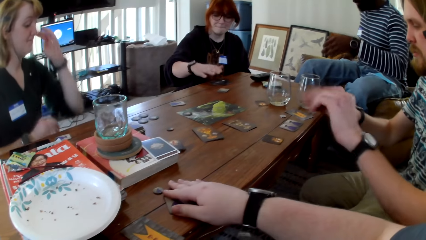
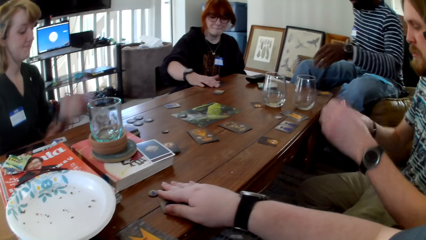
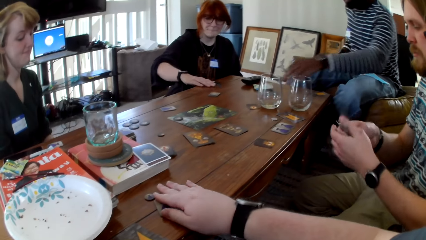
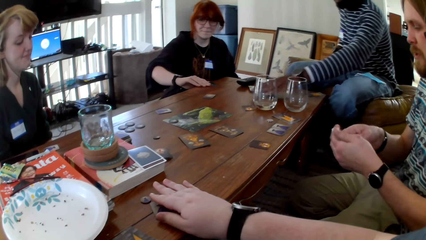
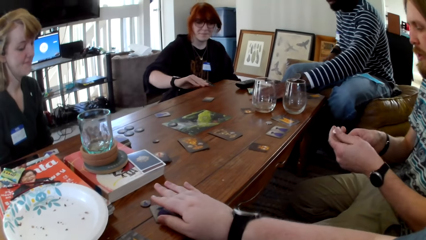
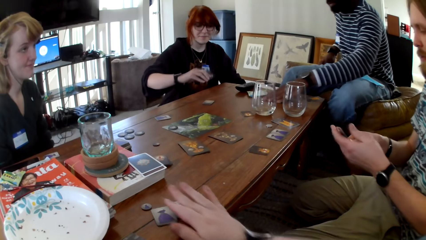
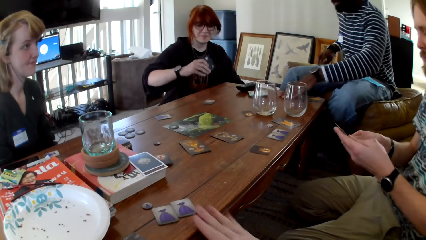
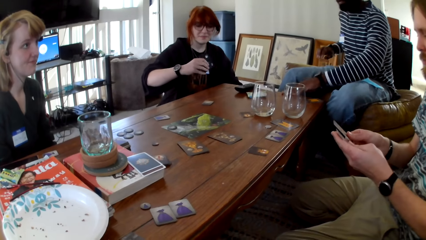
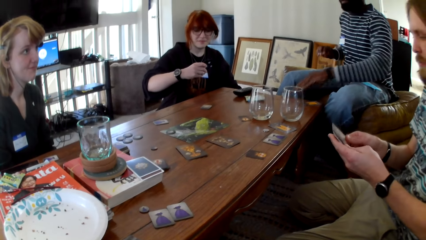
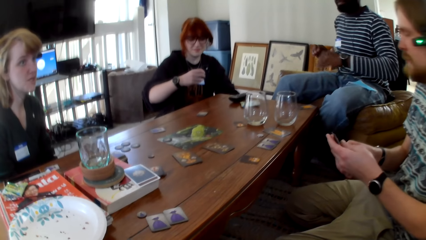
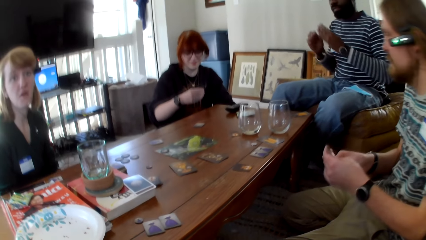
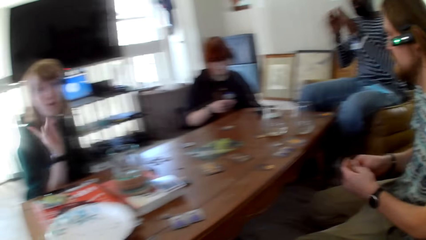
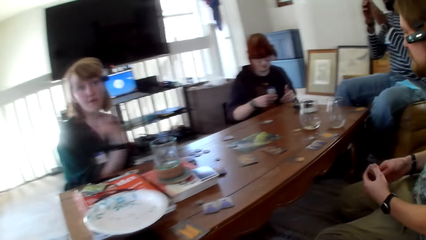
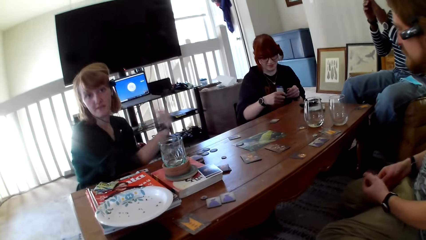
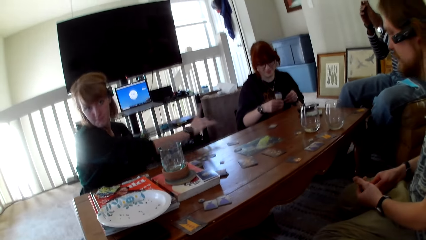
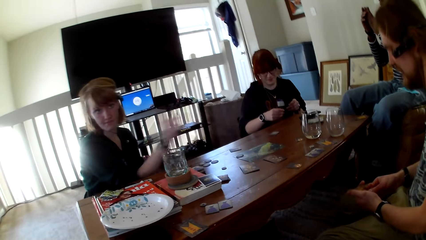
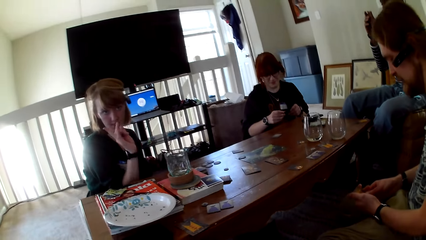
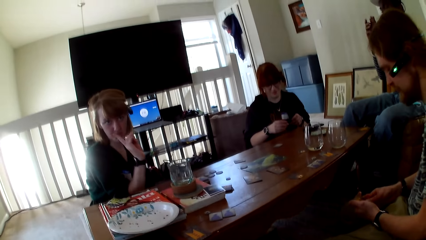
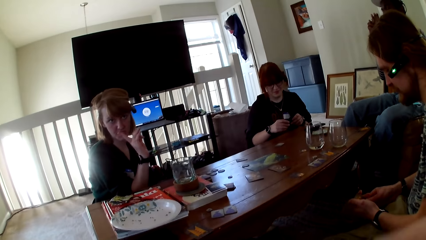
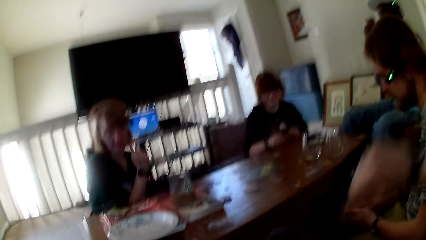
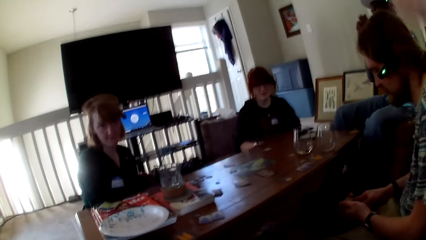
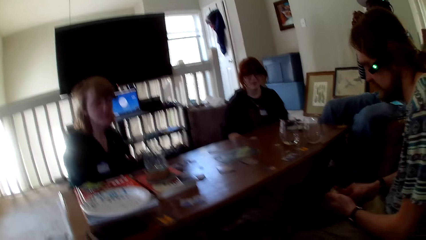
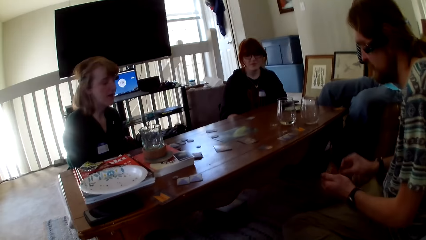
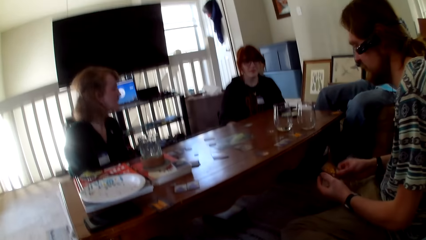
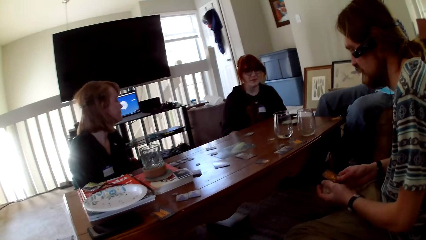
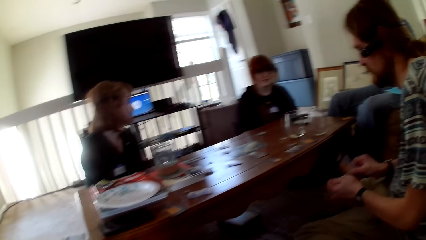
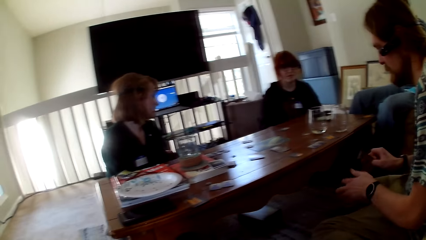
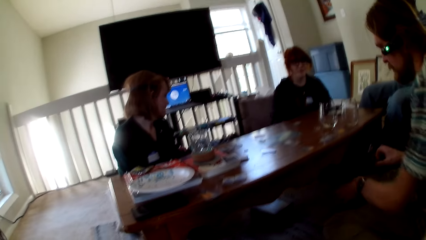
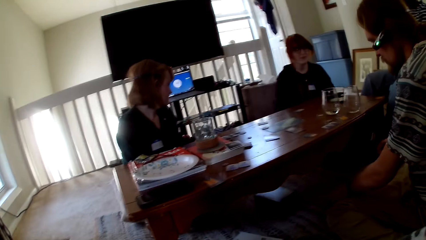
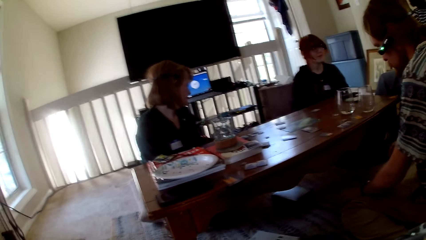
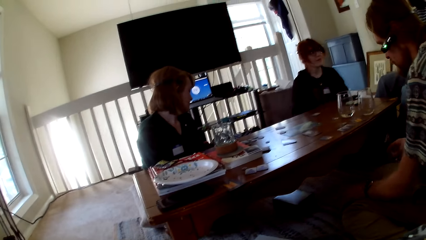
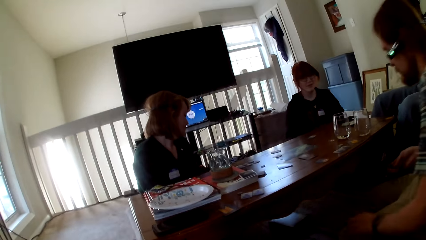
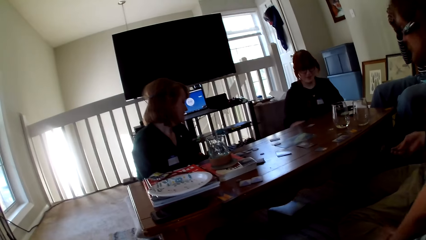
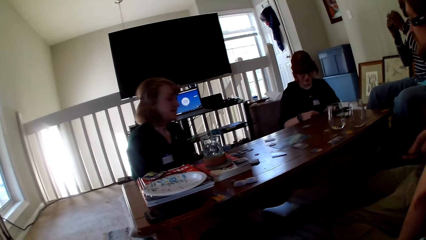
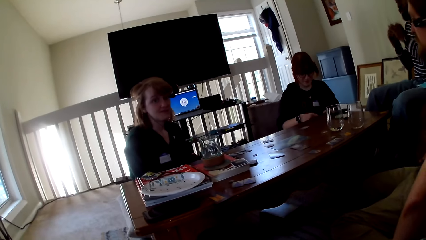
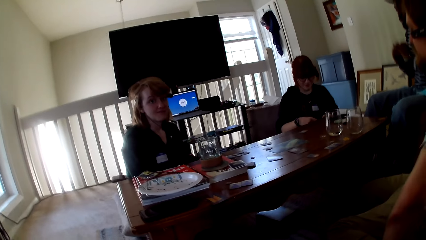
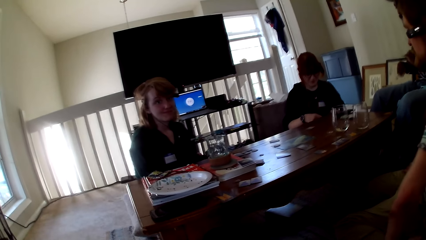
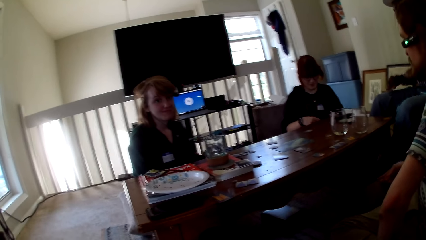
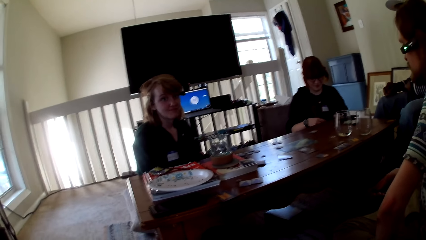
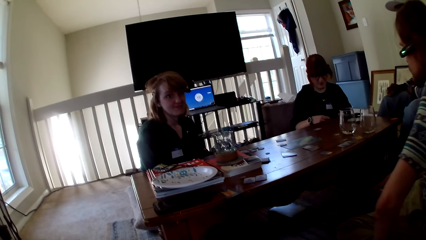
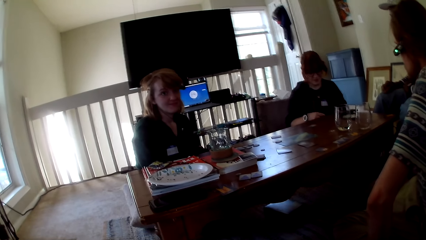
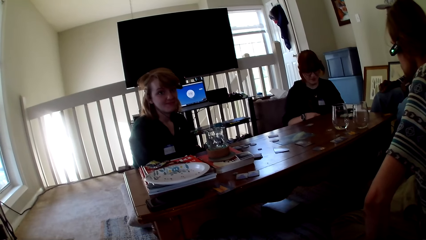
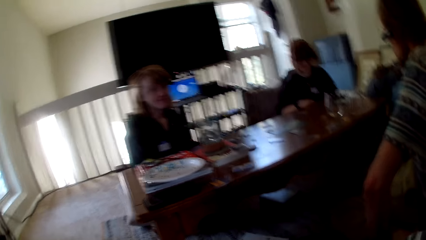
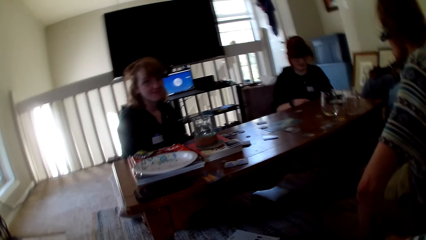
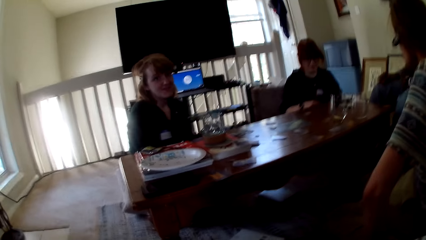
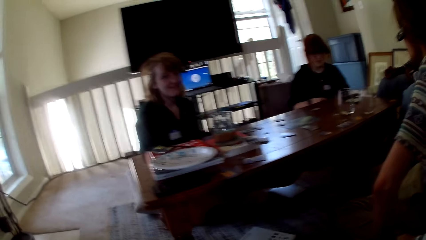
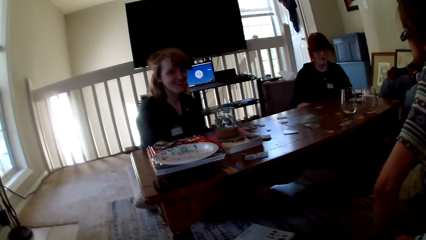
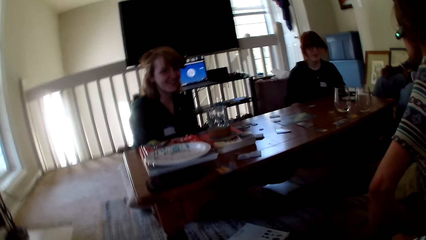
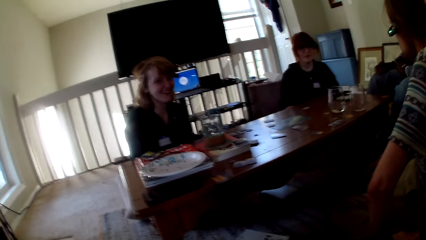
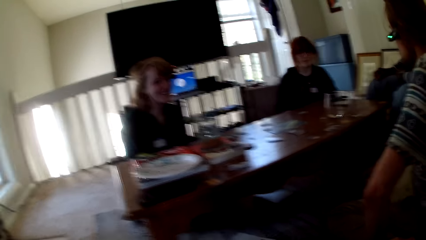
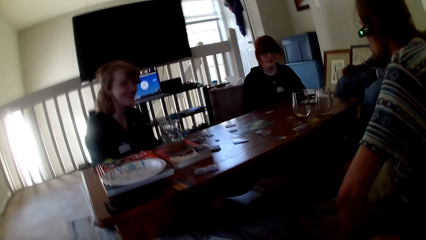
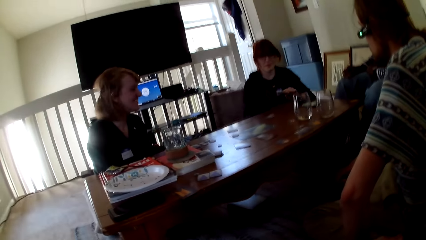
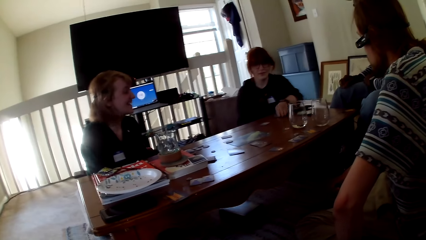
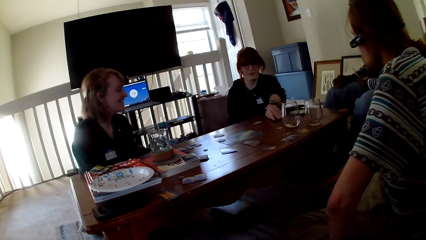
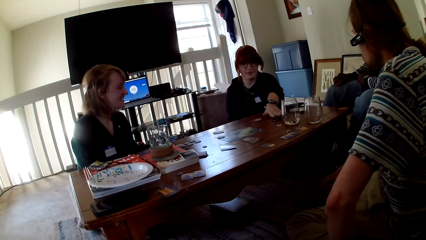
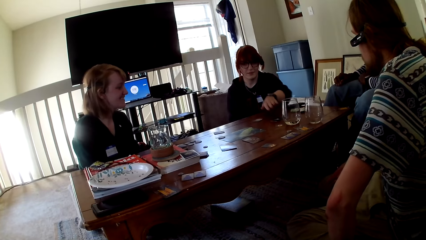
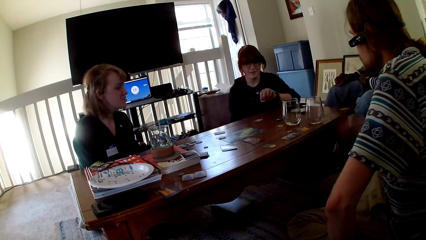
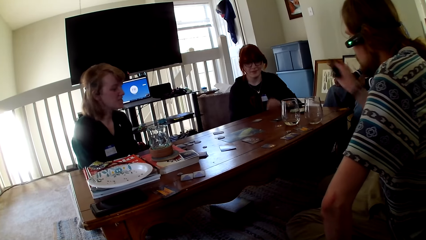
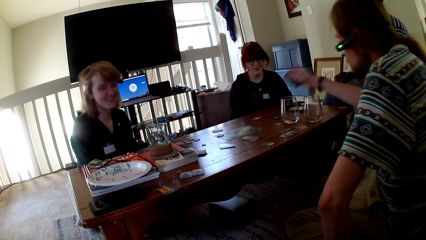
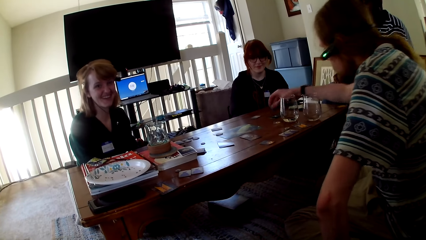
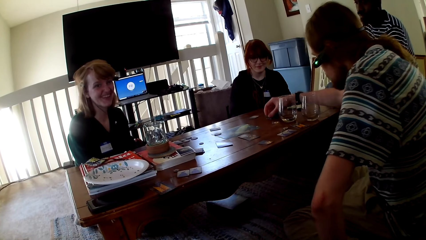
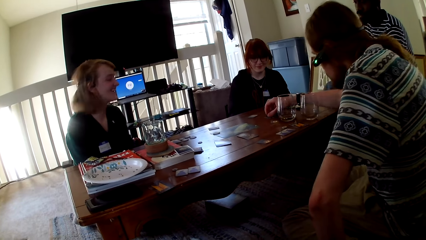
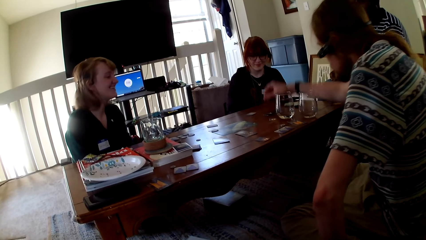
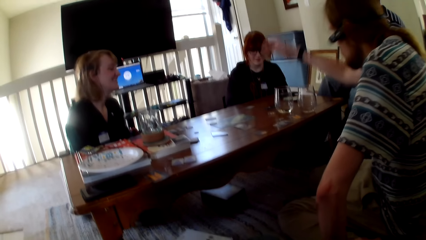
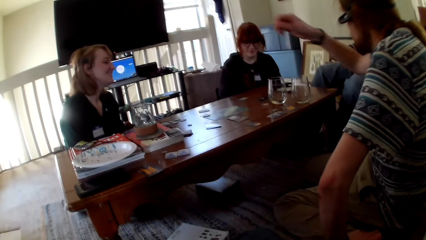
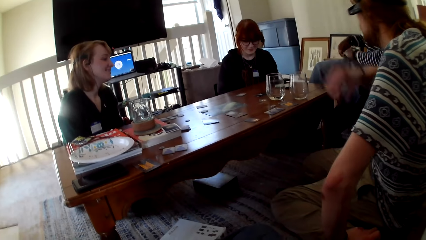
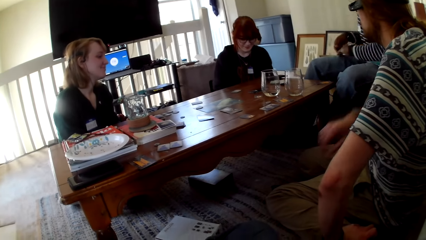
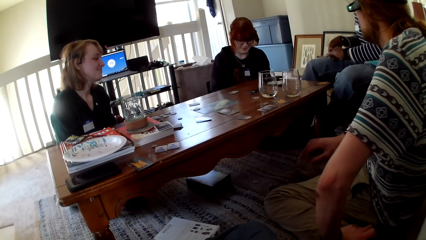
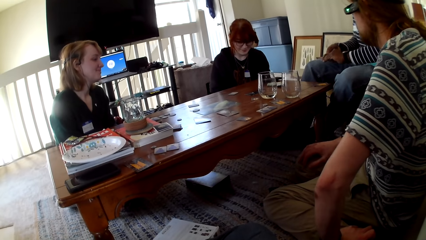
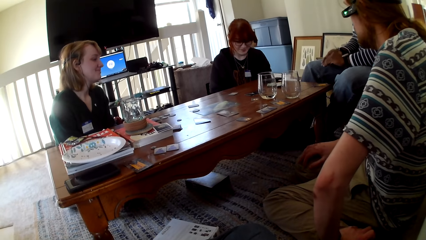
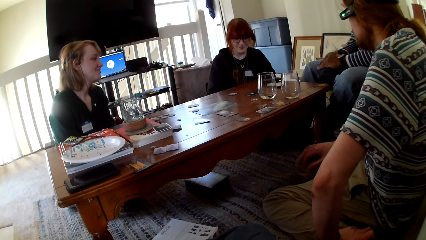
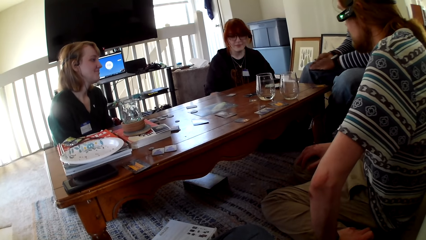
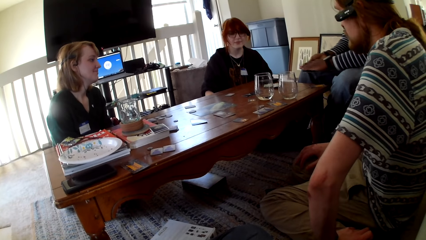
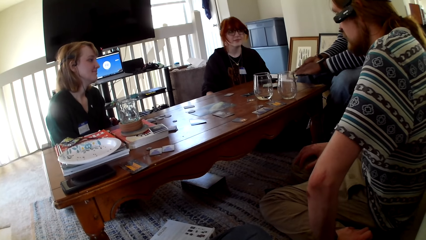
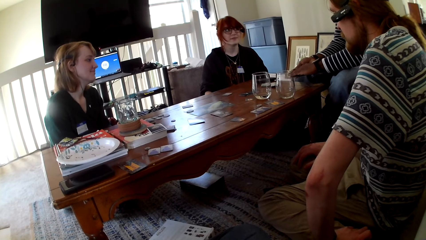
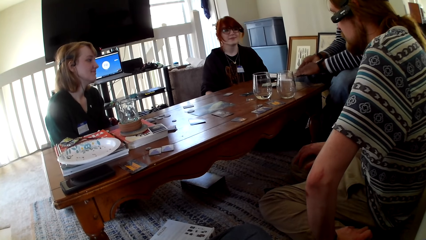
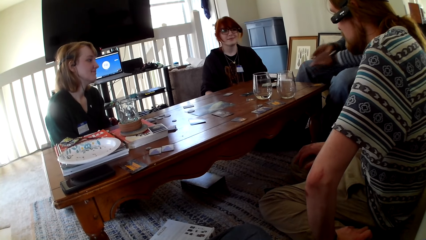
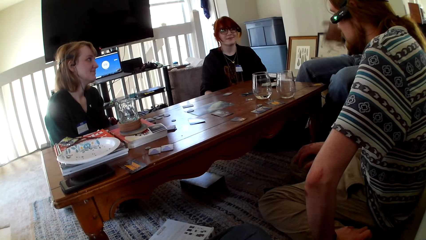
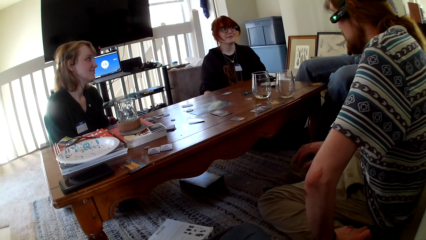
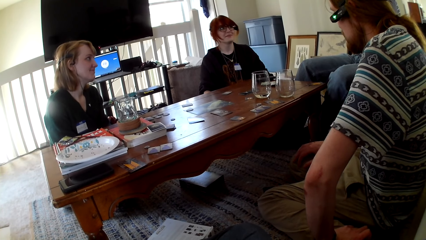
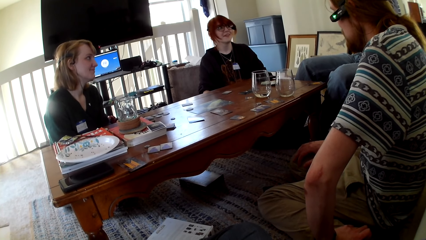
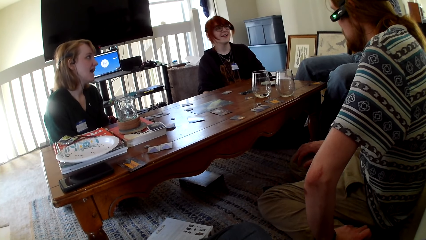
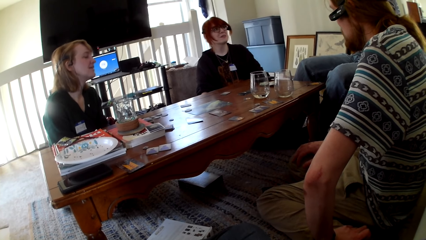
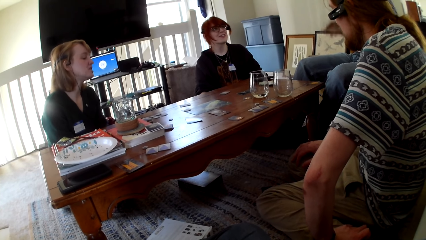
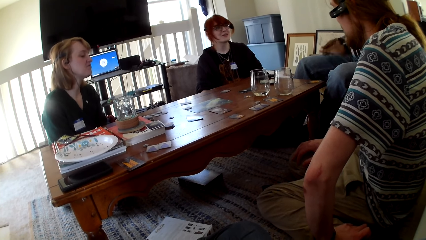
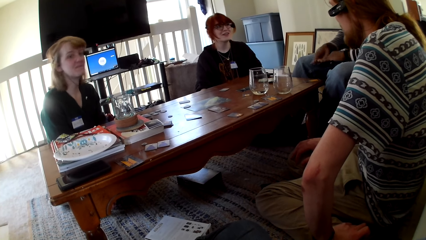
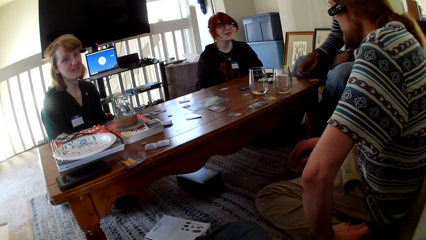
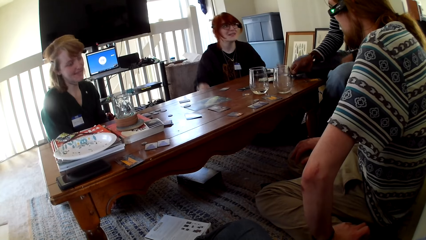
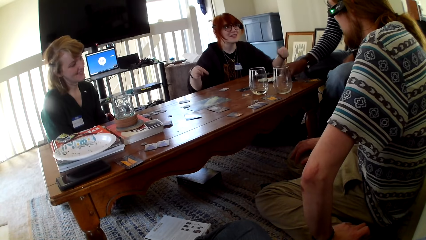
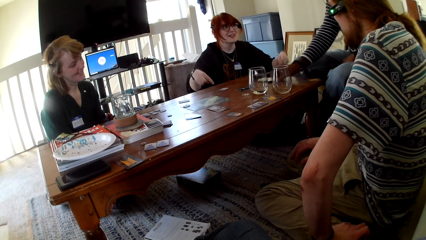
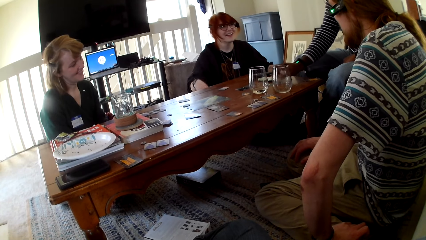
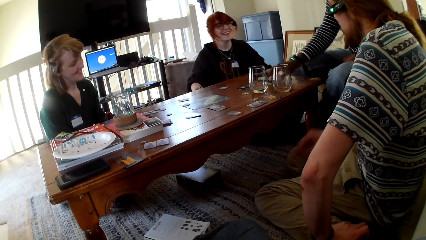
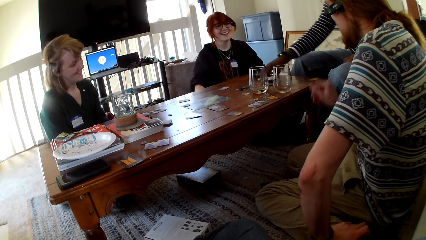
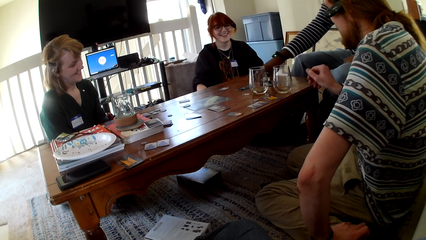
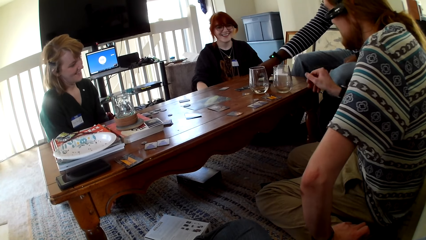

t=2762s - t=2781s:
A person flips a card on the table. Another person pulls the cards towards her from the table. Another person pulls the cards towards her from the table. A woman converses with a man, another man, another woman and the camera wearer. Another person moves her right hand. The camera wearer responds to the woman. He moves up his right hand. The first person moves her hands. The second person pushes the card on the table. The woman converses with the camera wearer. The first person picks up the card on the table. The woman, the other woman, the man and the other man converse.
